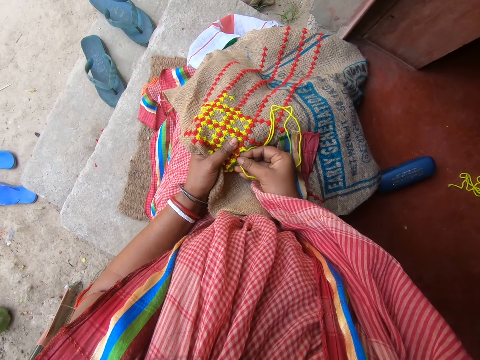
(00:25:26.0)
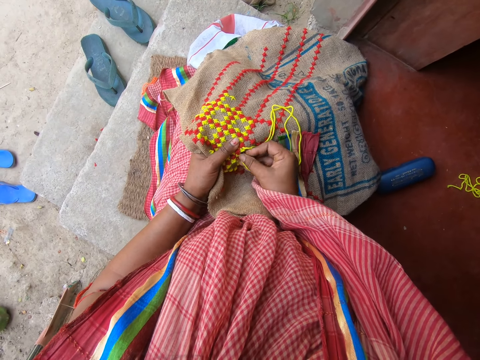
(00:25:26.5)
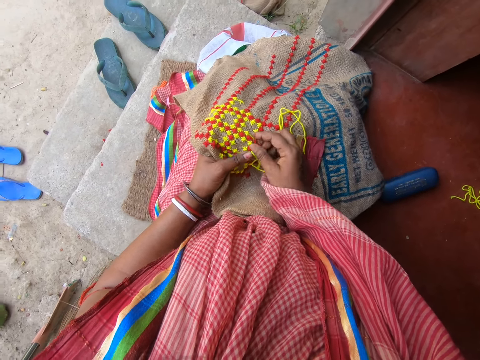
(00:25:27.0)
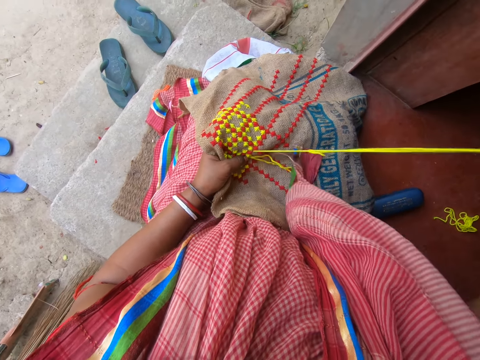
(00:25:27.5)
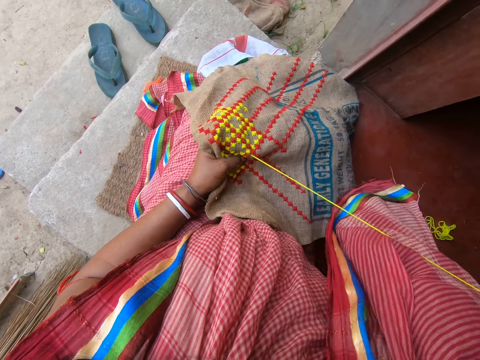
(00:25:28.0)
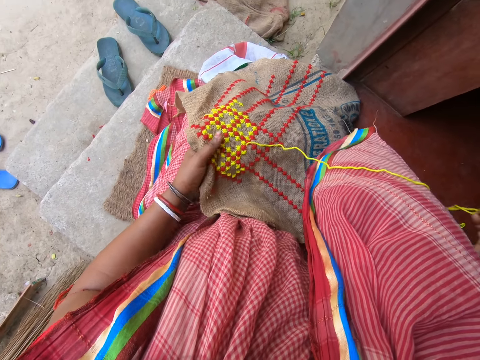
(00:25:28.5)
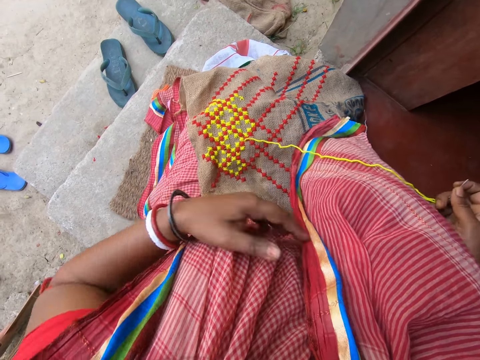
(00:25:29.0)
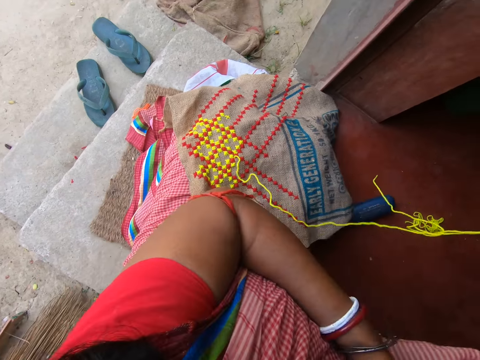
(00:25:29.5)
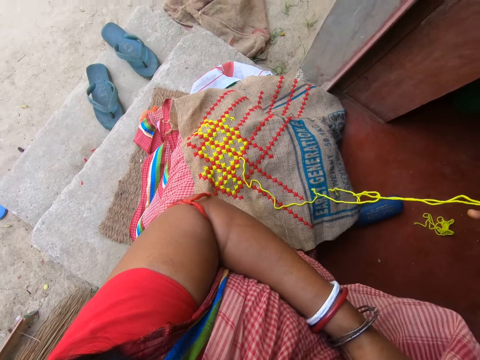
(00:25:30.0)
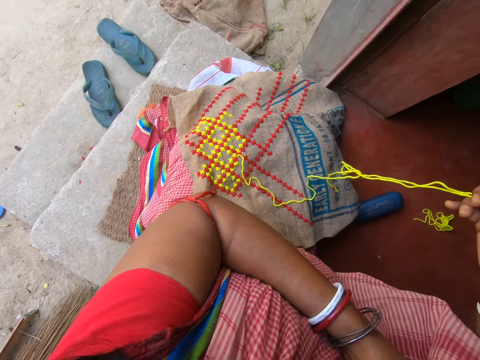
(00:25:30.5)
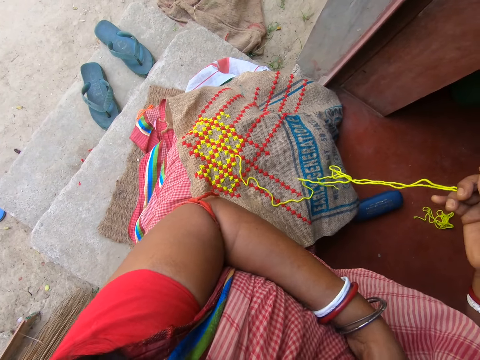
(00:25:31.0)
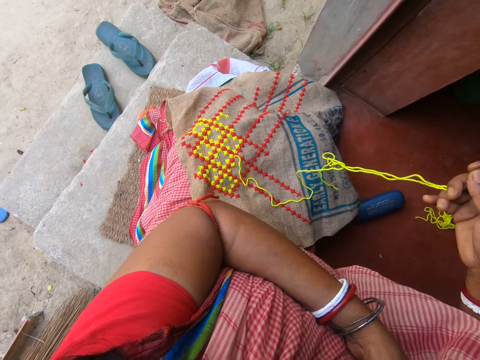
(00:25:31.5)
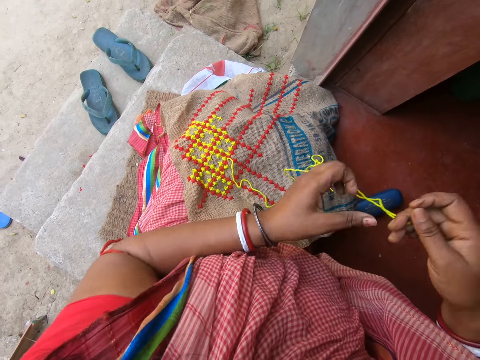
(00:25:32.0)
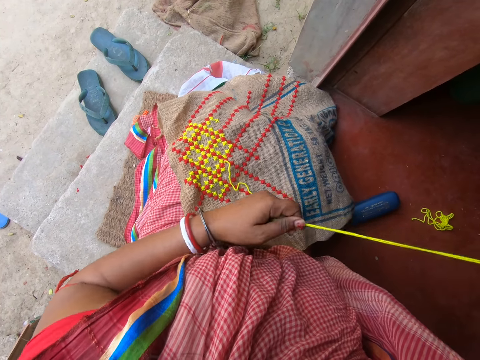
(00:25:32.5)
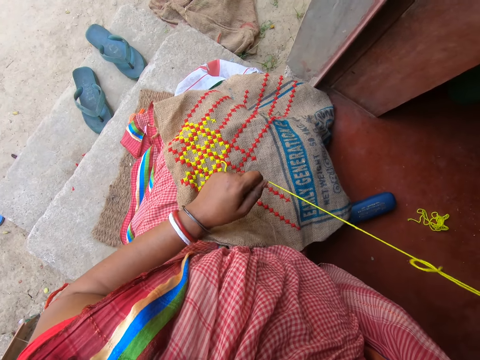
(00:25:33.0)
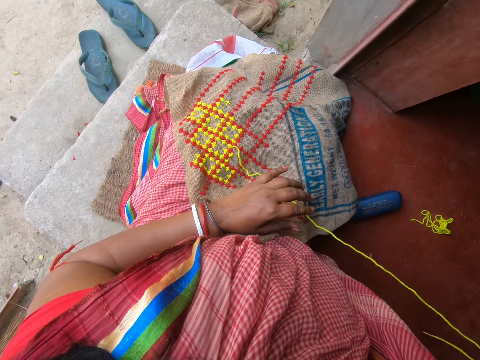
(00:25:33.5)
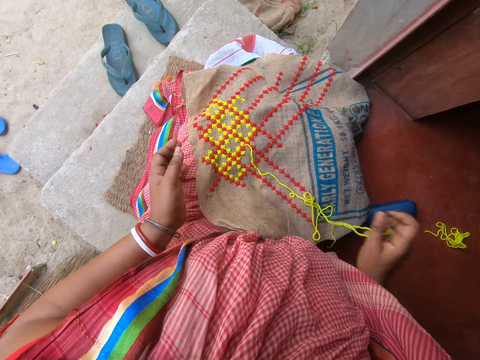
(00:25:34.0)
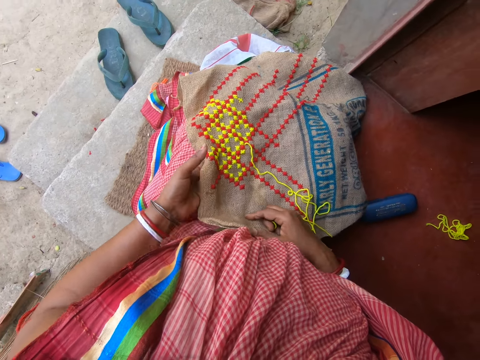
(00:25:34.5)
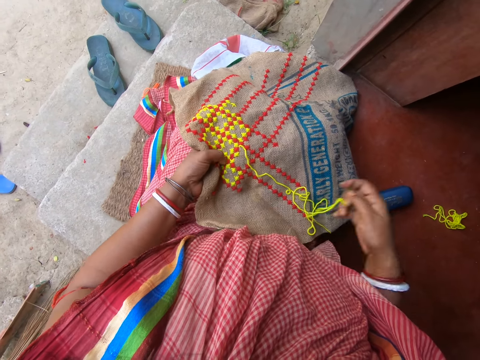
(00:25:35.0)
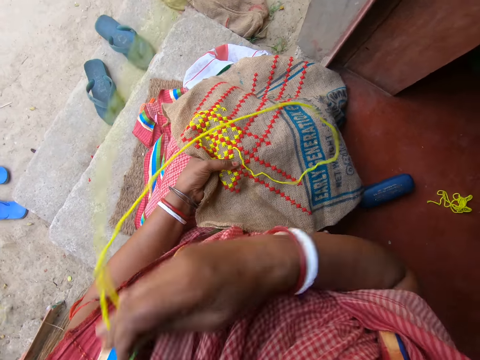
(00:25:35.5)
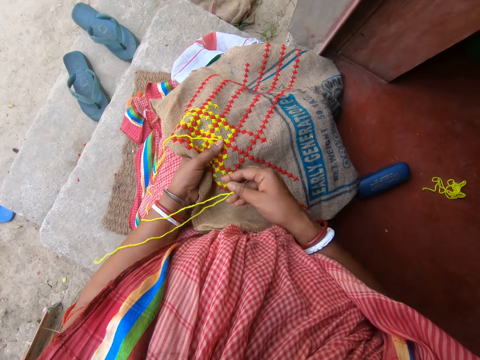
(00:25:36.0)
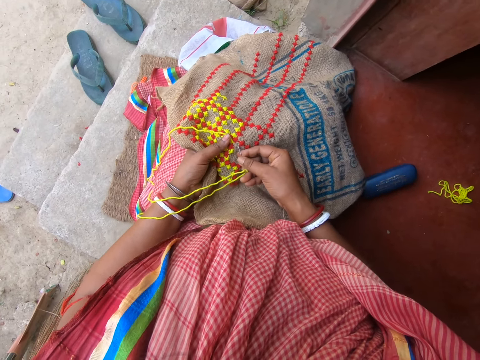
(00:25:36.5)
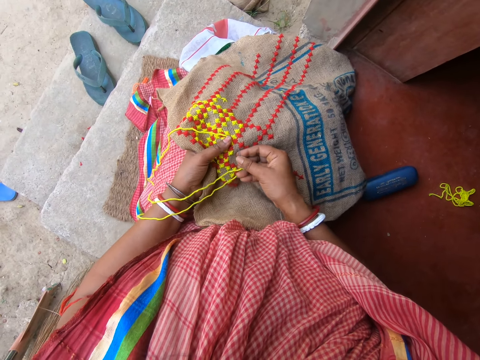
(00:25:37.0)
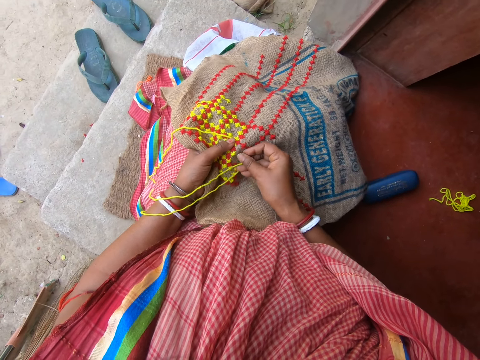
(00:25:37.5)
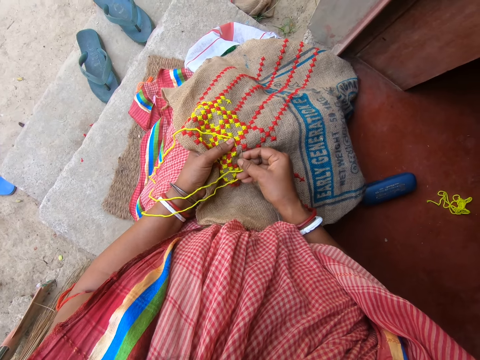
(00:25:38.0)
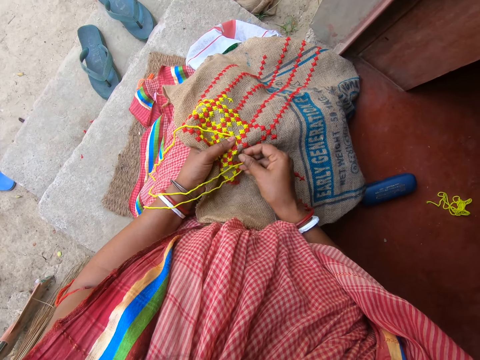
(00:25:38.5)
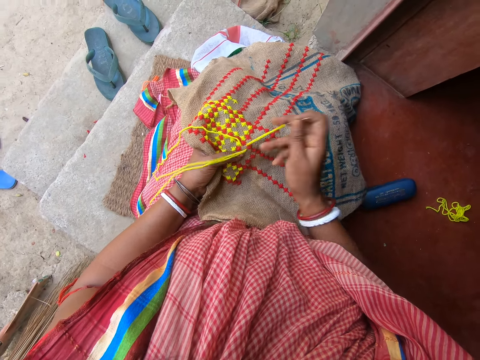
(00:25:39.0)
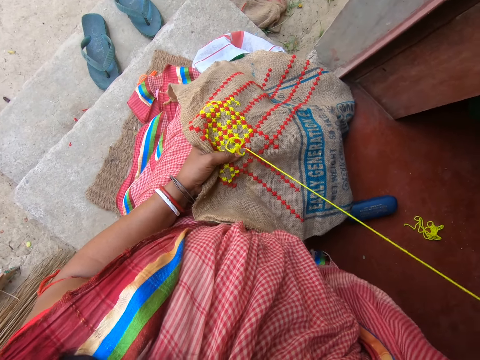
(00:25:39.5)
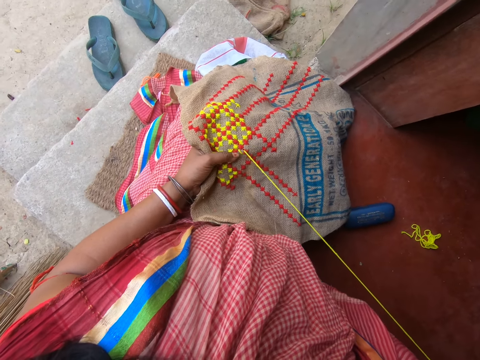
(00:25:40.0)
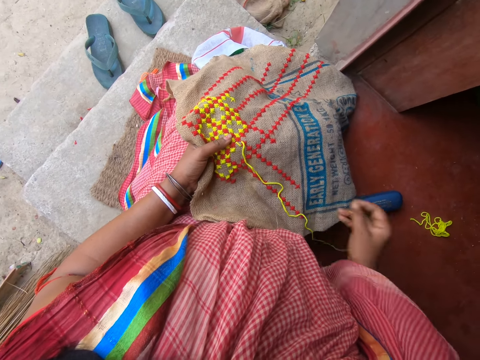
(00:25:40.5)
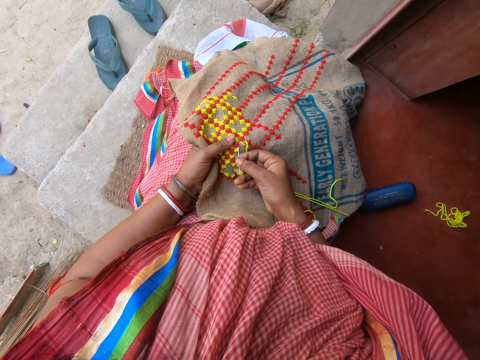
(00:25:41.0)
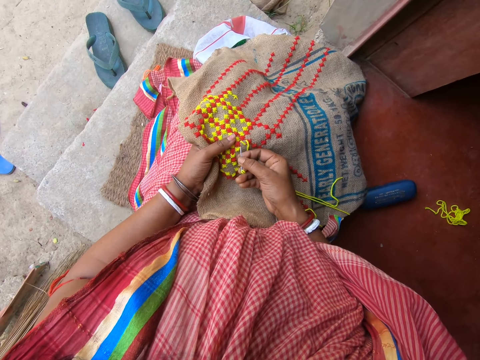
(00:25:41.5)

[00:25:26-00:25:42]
The camera wearer leaves the fabric on her legs with her left hand. She adjusts the piece of cloth or saree on her body with her left hand. She scratches her legs. She holds the wool in the needle with her left hand. She adjusts the thread. She pulls the wool in the needle with her left hand. She holds the fabric on her legs with both hands. She holds the fabric on her legs with her left hand. She sews a pattern on the fabric with the threaded needle in her right hand.

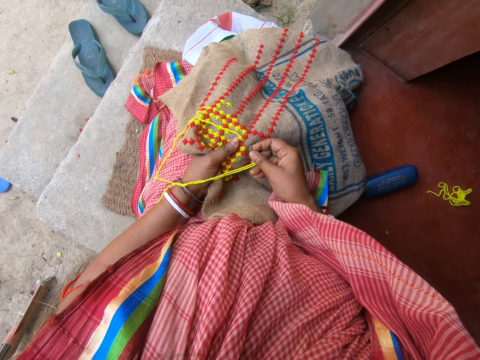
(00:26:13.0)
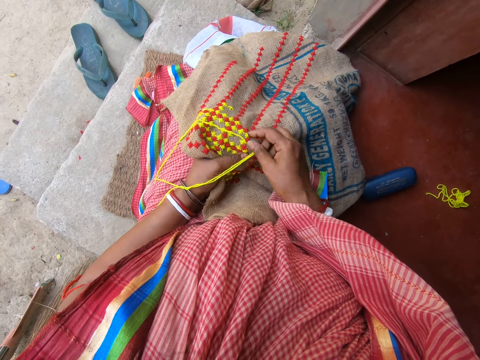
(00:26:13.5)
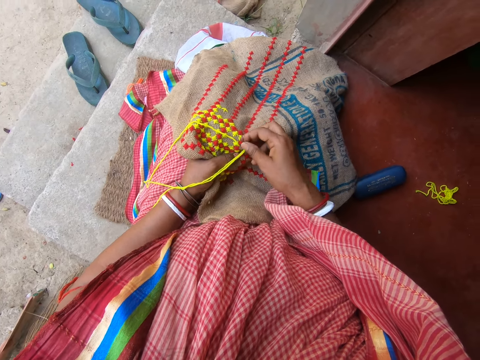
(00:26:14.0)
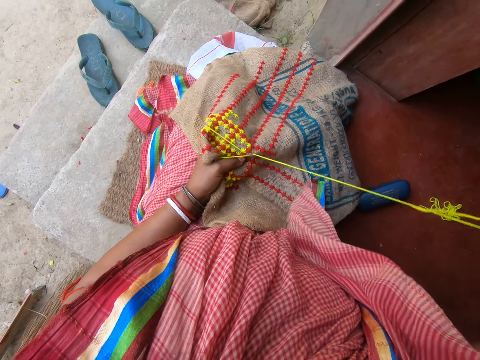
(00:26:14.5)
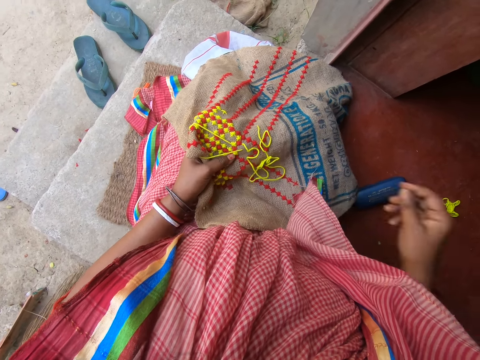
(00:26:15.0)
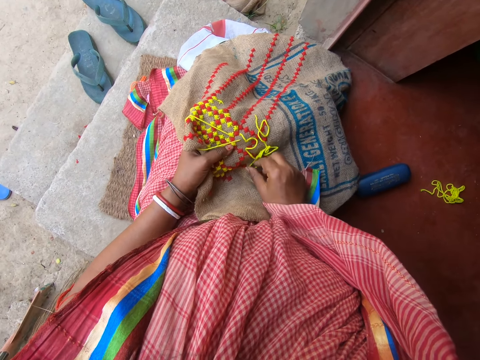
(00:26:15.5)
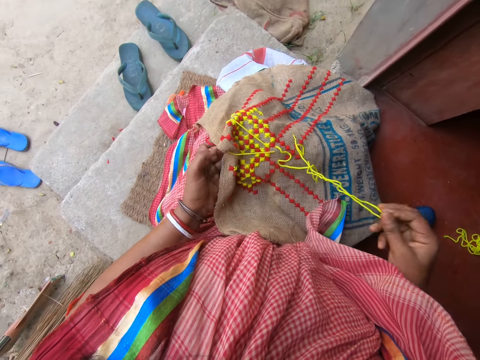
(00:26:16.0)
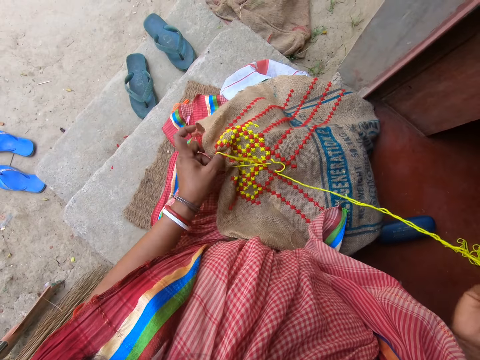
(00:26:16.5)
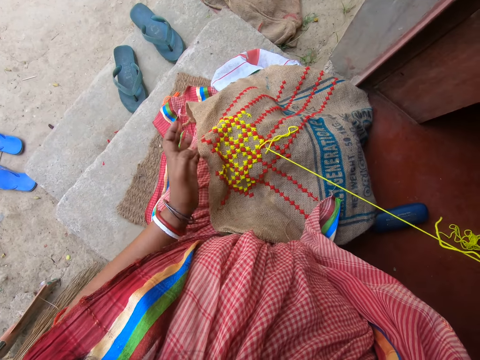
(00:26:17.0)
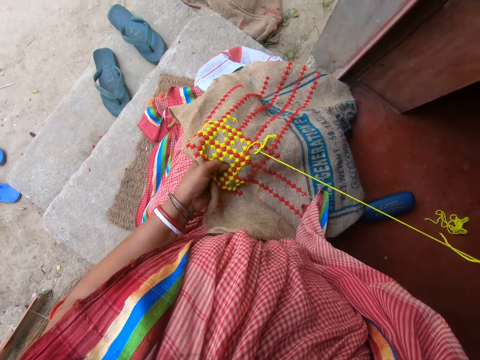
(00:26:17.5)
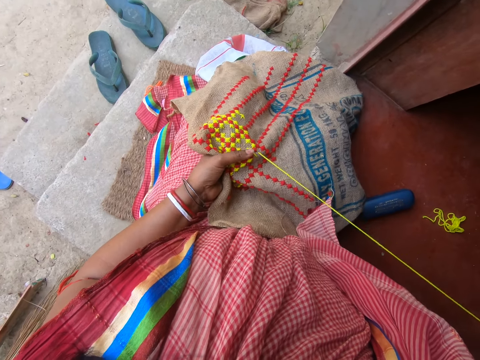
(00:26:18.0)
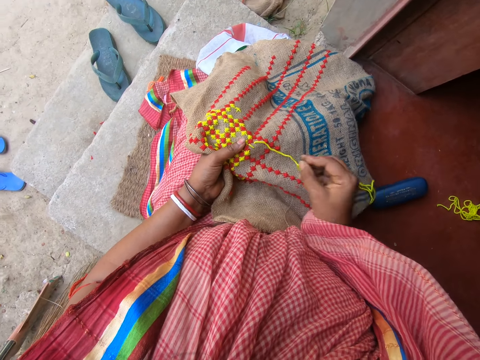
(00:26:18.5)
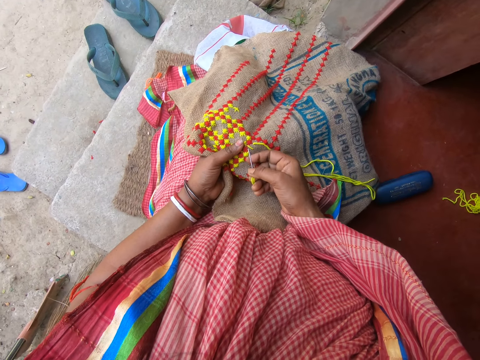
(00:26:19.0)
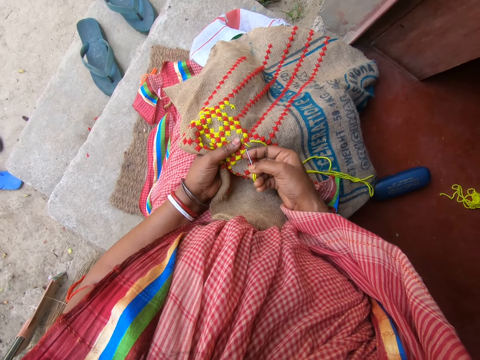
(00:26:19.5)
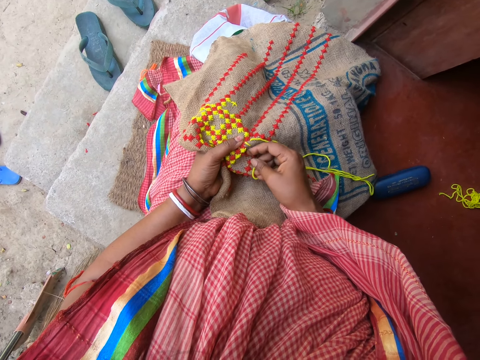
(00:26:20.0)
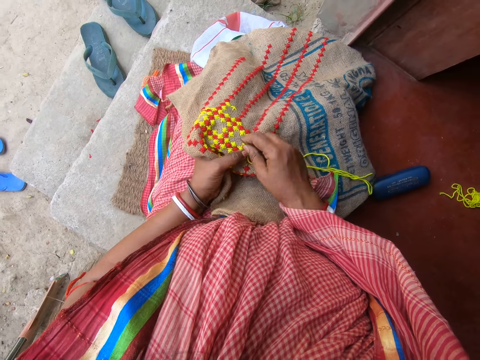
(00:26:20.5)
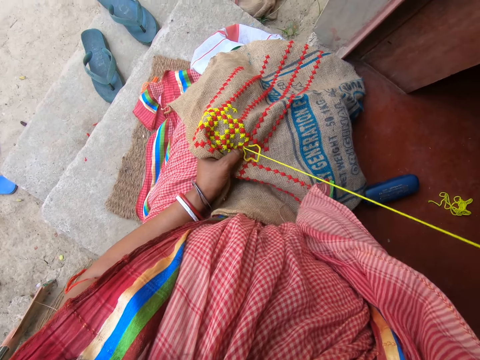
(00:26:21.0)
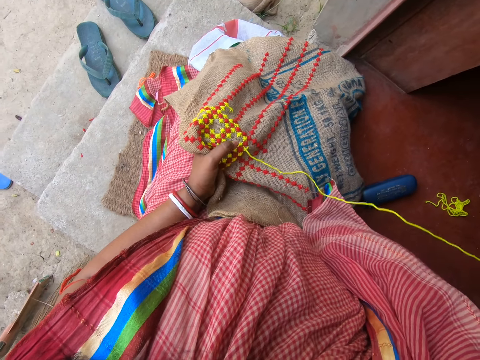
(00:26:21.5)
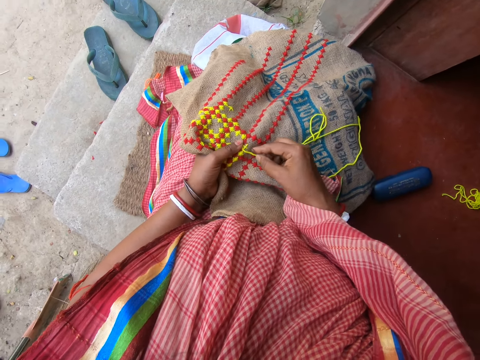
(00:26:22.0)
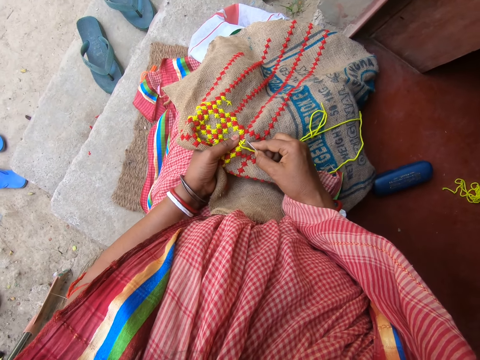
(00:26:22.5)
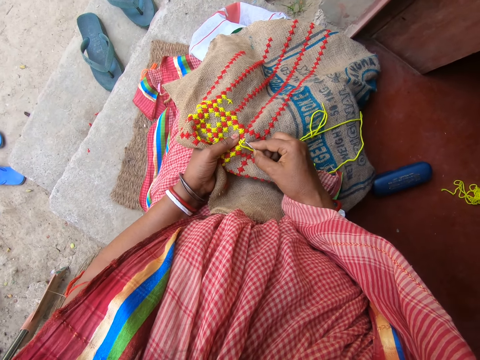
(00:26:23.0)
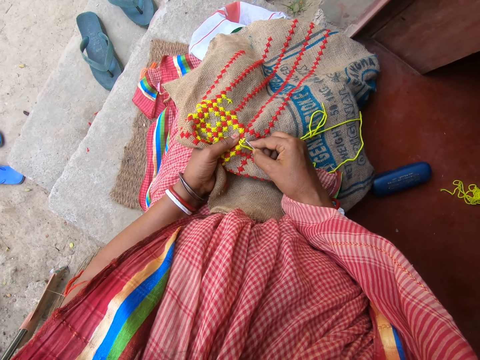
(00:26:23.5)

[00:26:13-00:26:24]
The camera wearer drops the threaded needle on the fabric with her right hand. She picks up the threaded needle from the fabric with her right hand. She holds the wool on the fabric with her left hand. She holds the fabric on her legs with her left hand. She pulls the threaded needle in the fabric with her right hand. She sews a pattern on the fabric with the threaded needle in her right hand.
